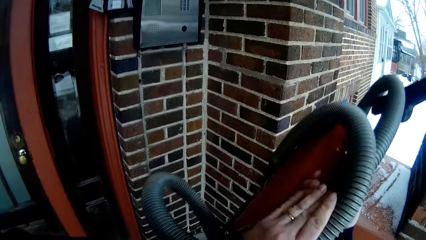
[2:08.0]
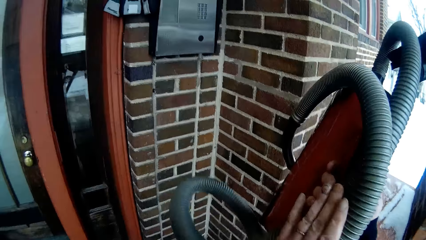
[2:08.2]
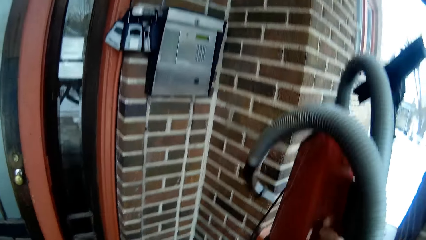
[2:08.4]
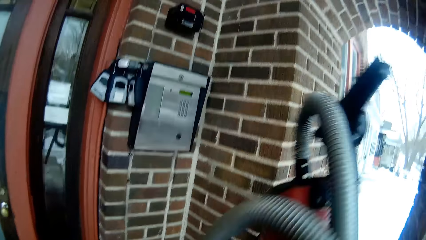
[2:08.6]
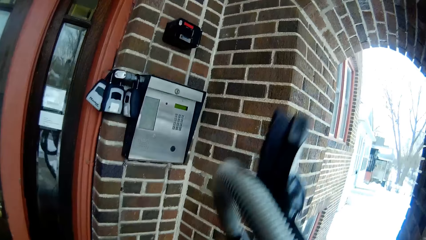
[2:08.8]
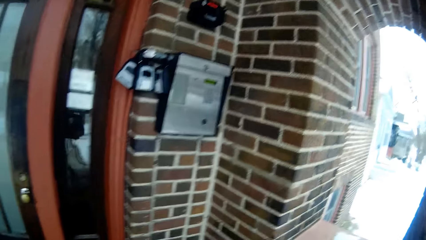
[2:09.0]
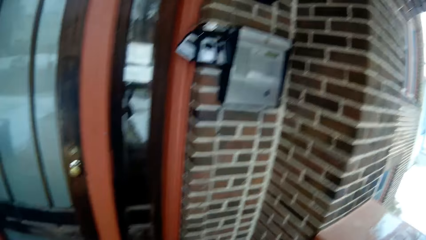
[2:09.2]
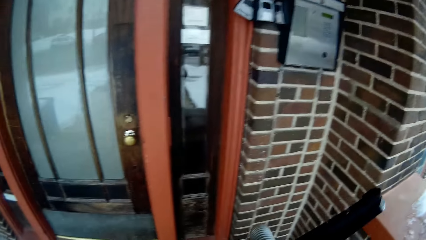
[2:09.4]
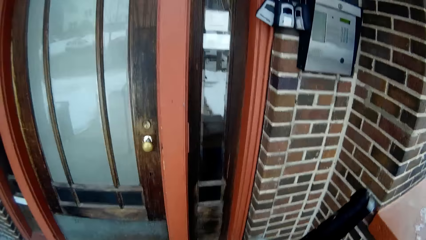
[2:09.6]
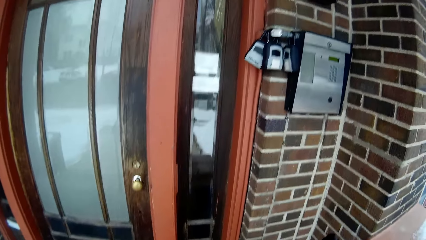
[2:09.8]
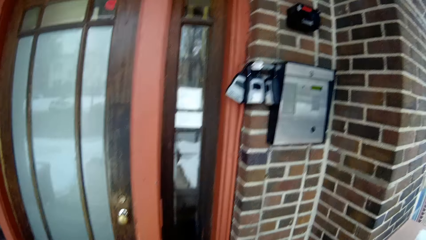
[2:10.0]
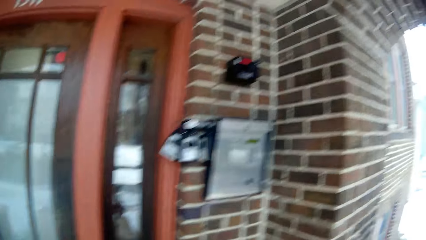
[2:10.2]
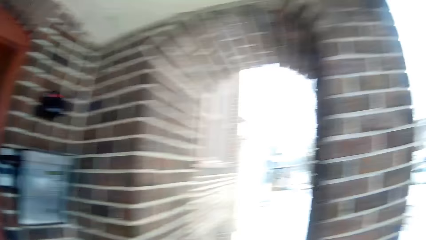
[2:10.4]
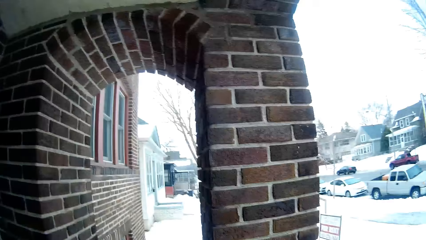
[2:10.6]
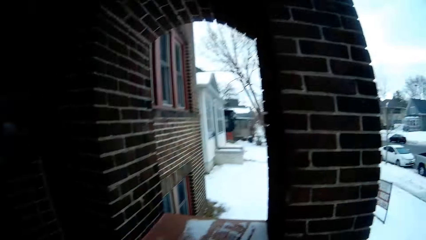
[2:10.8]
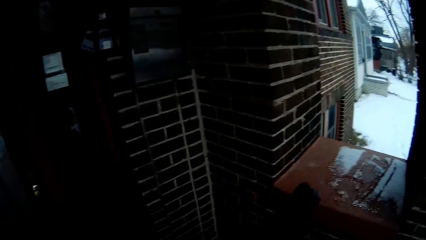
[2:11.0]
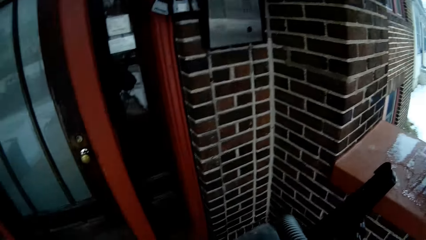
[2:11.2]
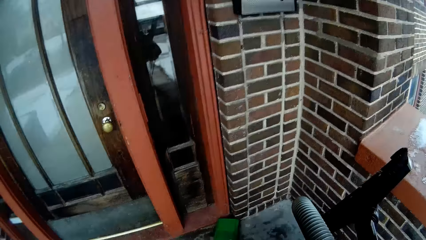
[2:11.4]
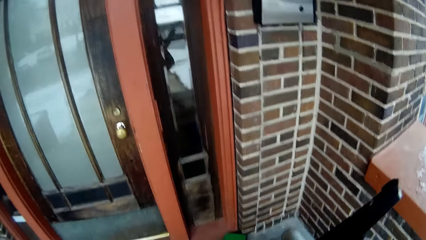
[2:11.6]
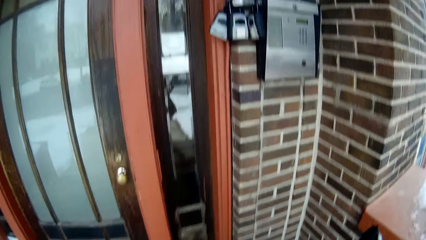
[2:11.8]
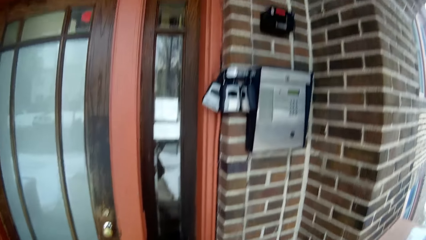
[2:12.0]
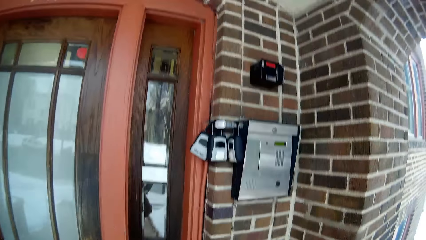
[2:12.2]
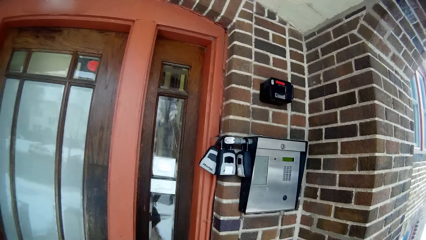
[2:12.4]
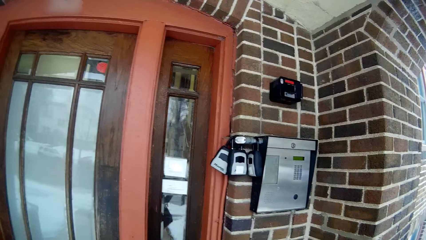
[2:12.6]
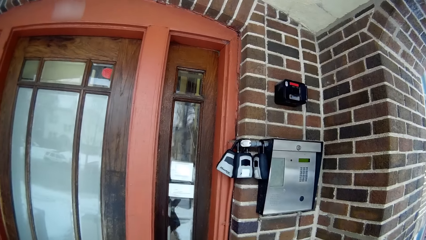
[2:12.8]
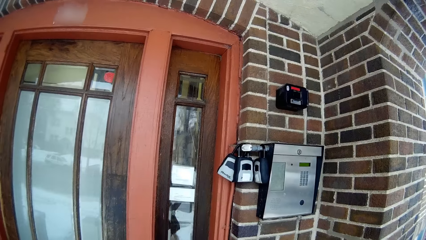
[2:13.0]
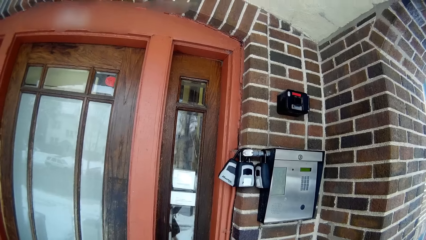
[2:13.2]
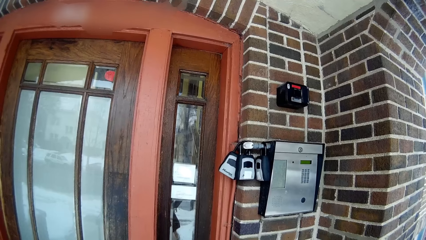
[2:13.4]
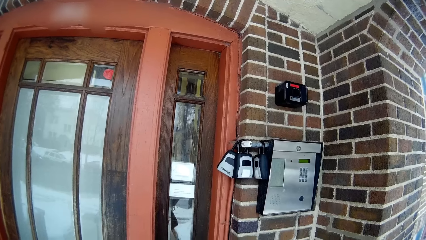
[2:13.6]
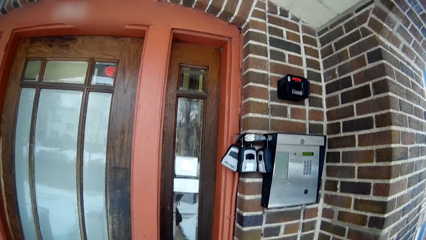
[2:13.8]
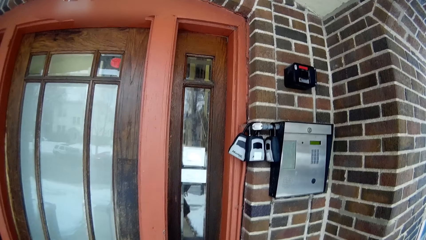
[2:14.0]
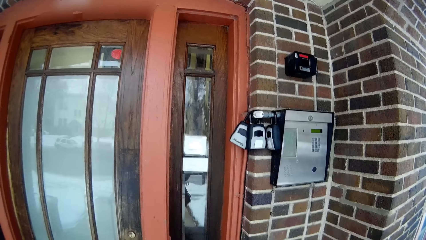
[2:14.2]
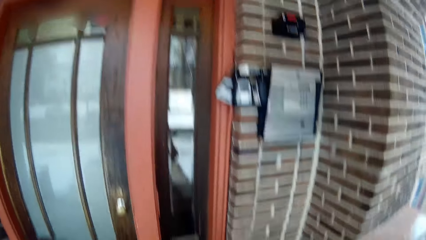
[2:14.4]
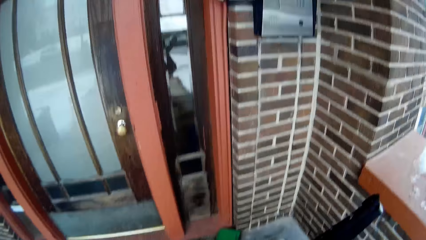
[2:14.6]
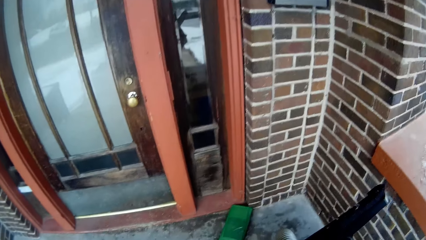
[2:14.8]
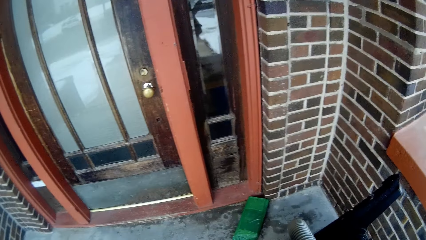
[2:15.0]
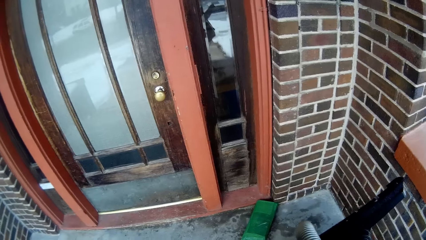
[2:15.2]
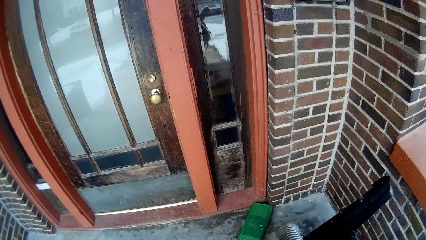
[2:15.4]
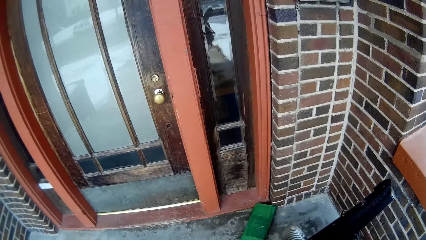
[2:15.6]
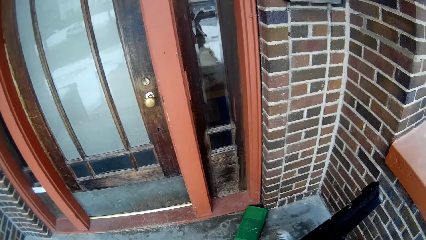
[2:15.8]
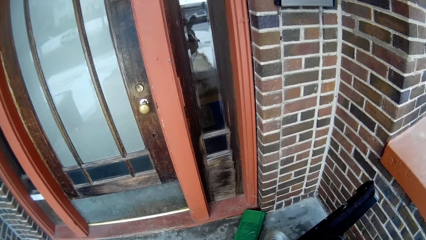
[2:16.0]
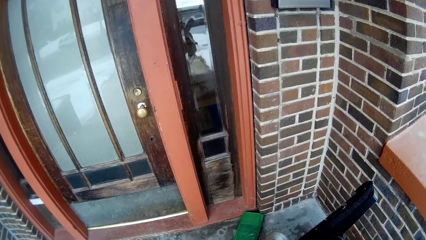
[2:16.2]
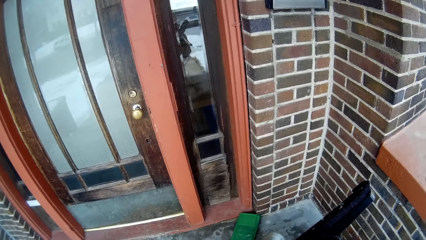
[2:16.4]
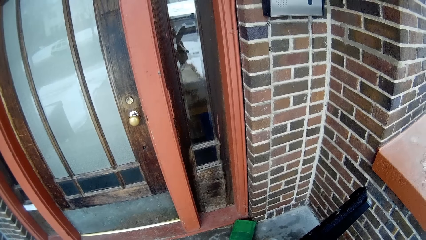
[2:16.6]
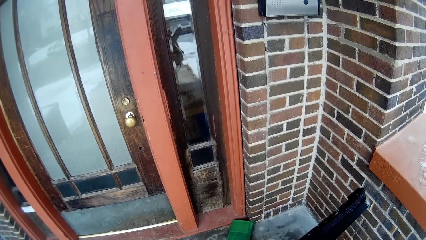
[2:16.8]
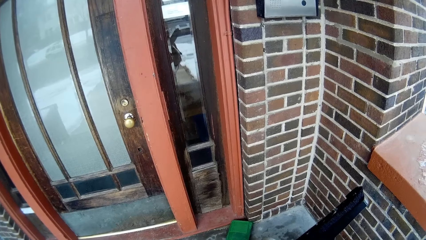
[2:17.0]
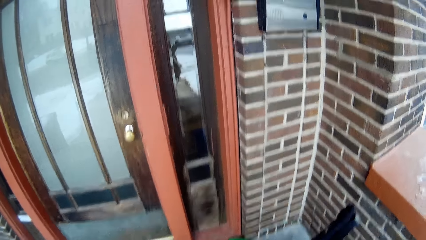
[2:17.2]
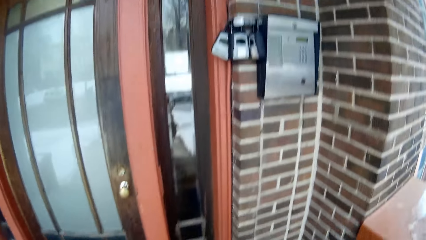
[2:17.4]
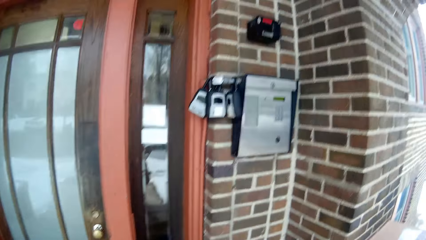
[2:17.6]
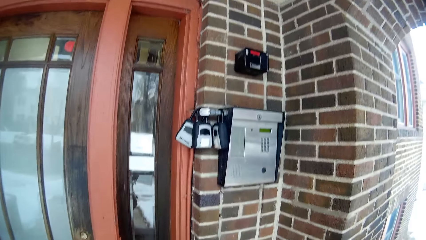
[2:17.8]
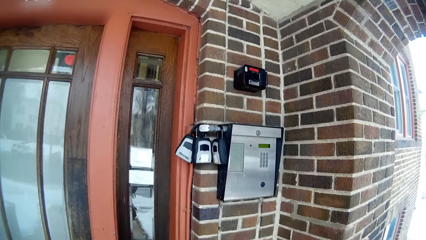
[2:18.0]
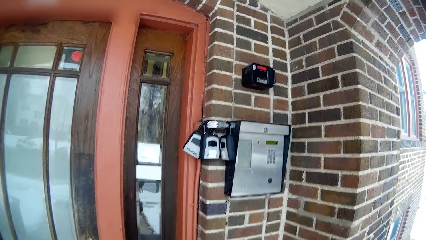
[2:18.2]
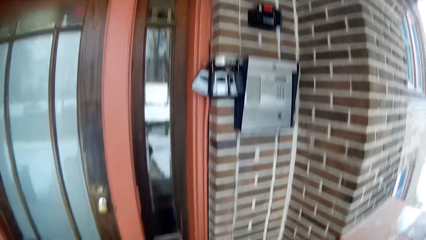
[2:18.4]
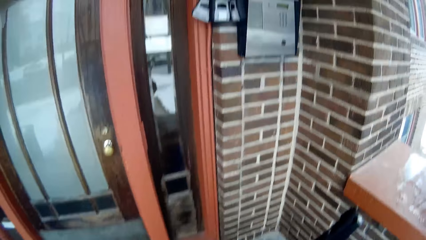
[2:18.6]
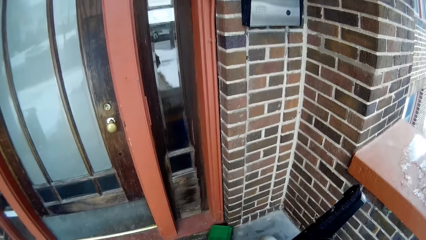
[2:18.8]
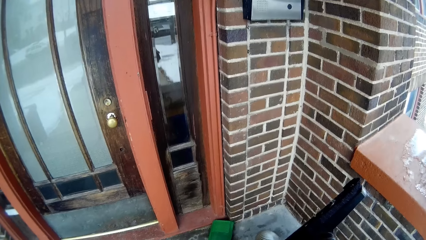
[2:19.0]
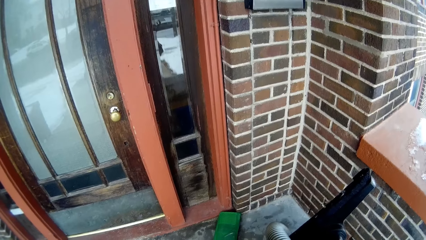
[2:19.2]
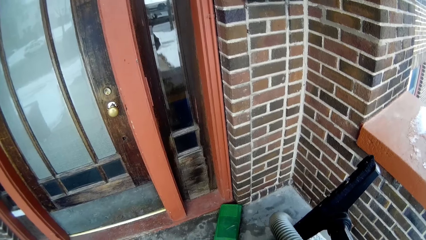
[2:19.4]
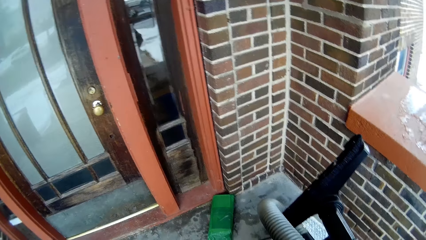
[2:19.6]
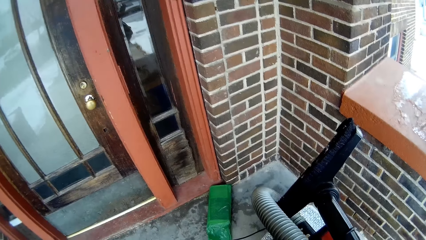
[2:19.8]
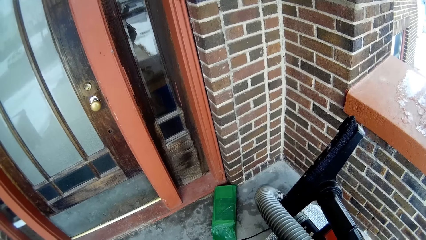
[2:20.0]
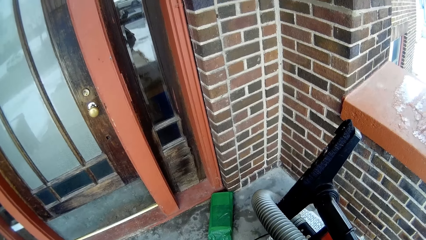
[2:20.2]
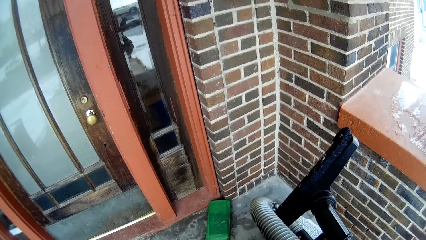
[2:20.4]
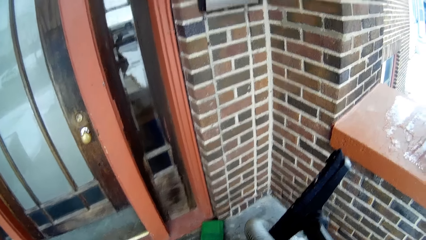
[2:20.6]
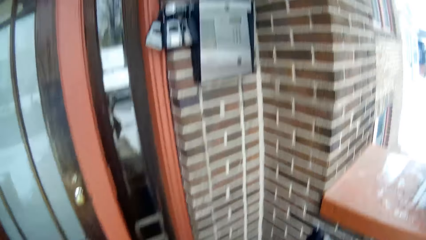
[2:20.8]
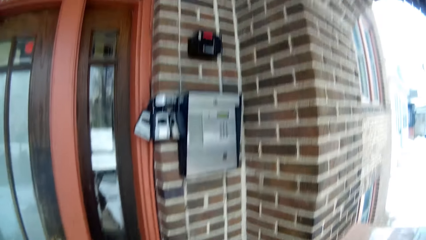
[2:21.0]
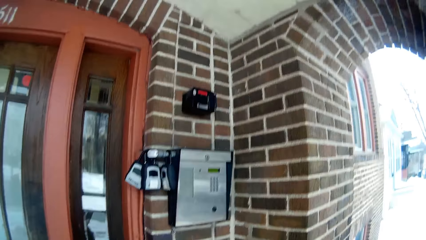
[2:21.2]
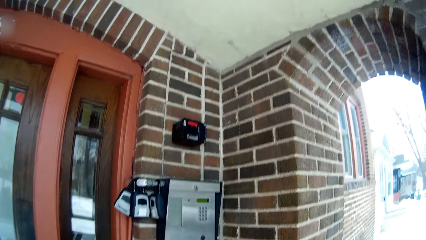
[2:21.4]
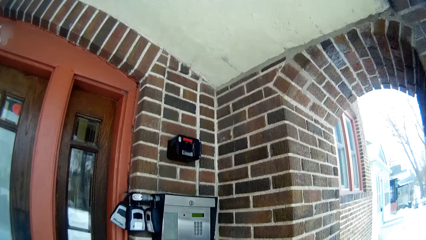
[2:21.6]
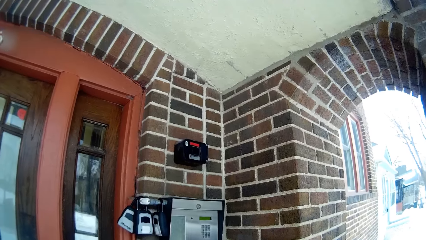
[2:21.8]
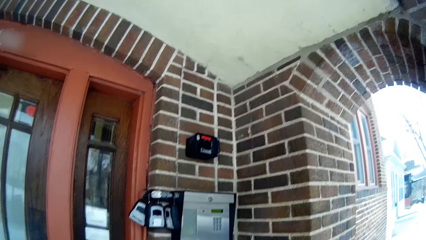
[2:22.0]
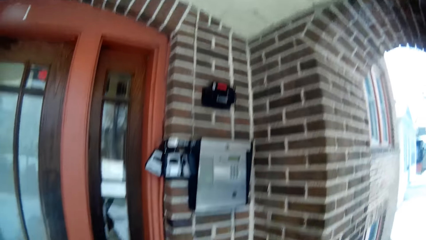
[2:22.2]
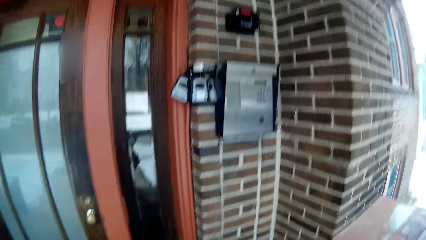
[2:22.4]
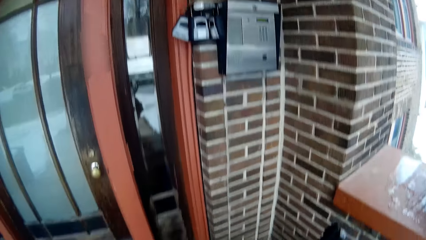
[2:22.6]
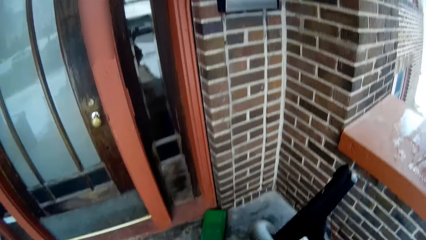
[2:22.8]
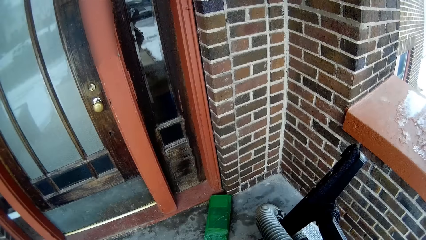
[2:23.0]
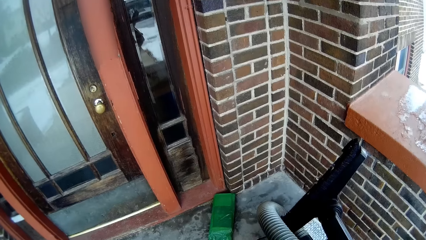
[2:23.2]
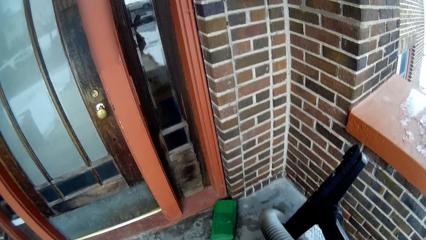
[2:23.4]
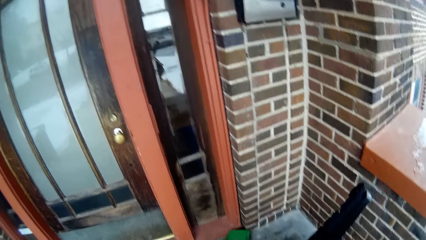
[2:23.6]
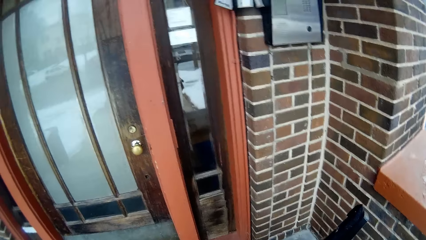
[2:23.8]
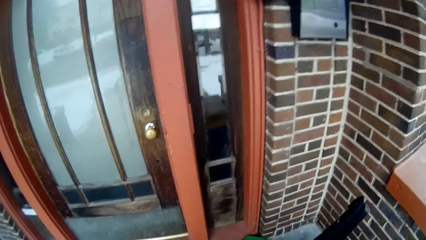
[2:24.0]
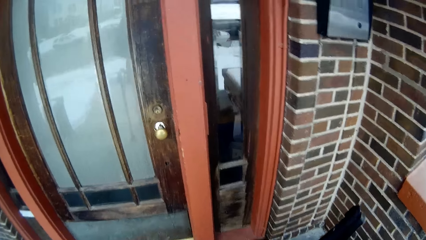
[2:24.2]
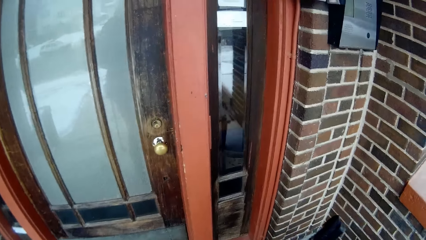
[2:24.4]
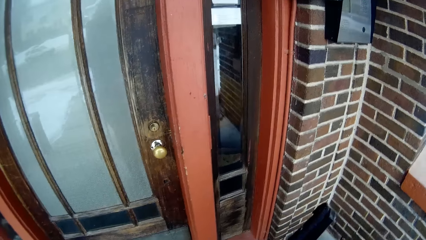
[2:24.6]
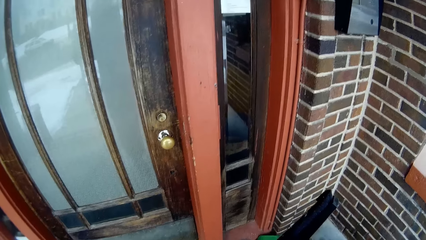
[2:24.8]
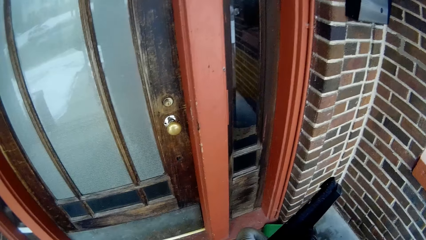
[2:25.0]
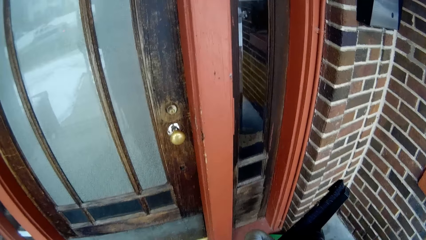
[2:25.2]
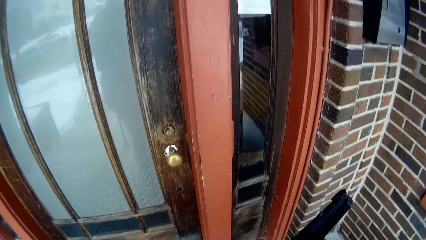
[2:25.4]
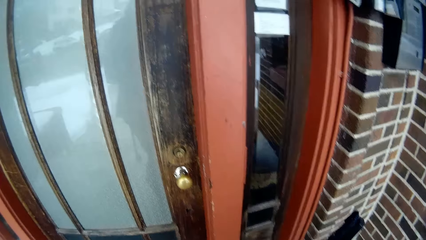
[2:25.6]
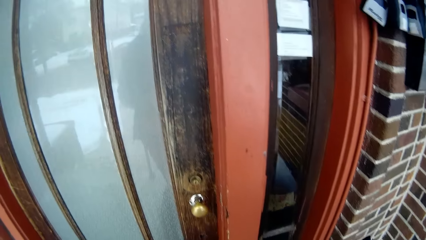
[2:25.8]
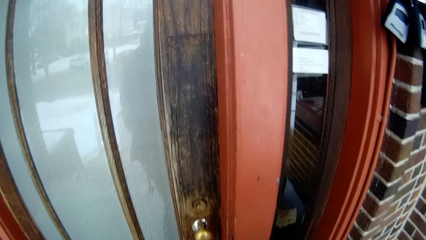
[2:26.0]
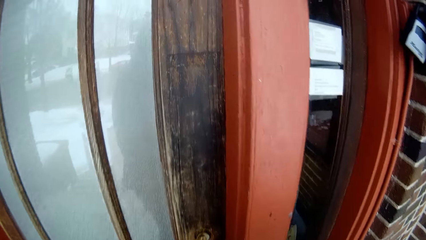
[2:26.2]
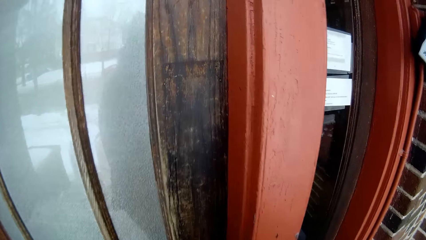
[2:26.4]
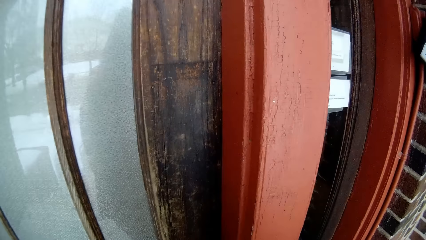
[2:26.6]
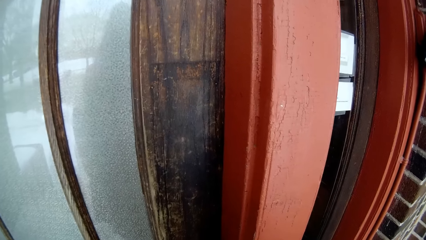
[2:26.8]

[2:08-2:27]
The camera wearer adjusts the vacuum cleaner. They look around the building. They move towards the door.
